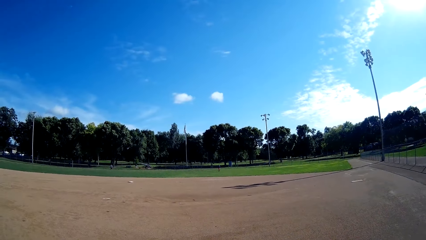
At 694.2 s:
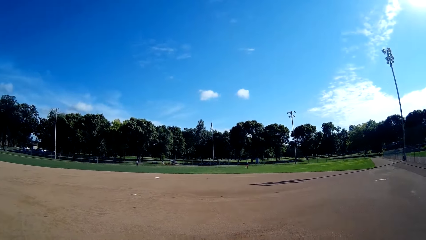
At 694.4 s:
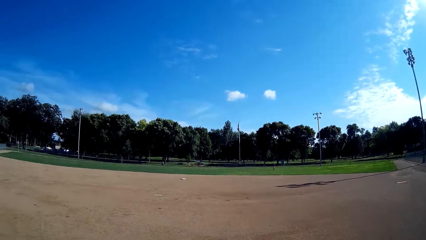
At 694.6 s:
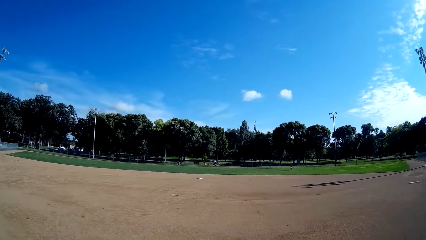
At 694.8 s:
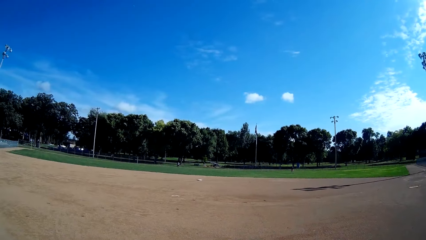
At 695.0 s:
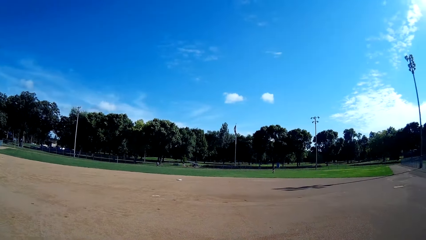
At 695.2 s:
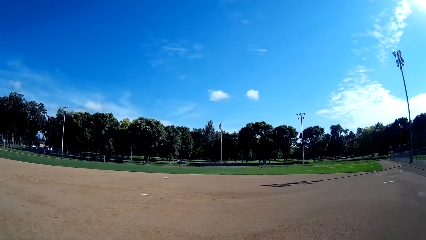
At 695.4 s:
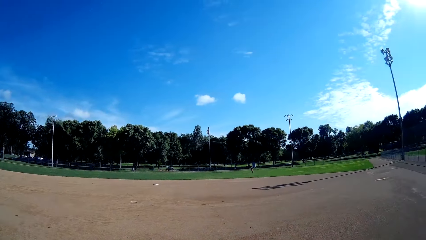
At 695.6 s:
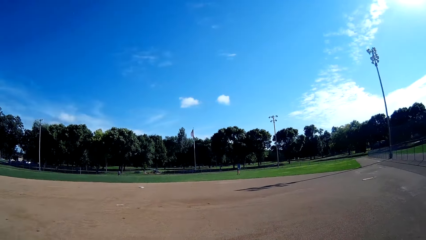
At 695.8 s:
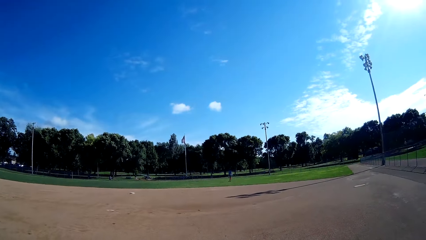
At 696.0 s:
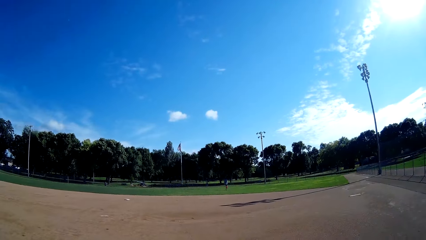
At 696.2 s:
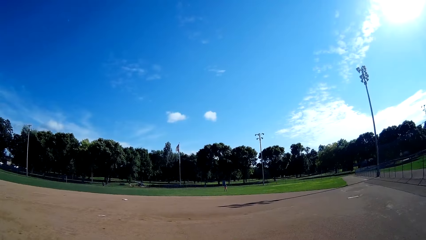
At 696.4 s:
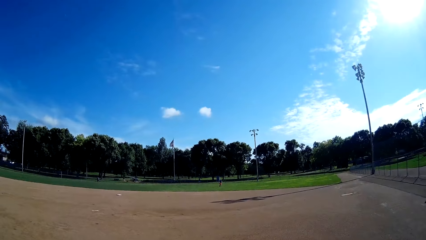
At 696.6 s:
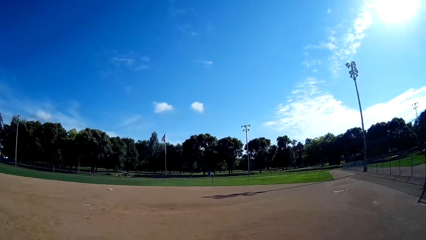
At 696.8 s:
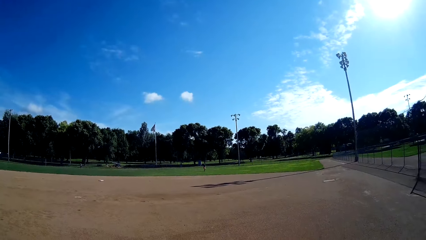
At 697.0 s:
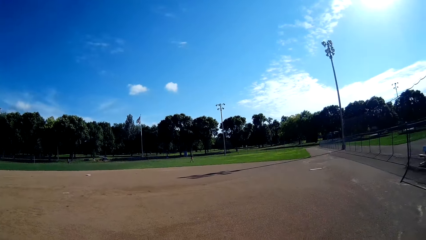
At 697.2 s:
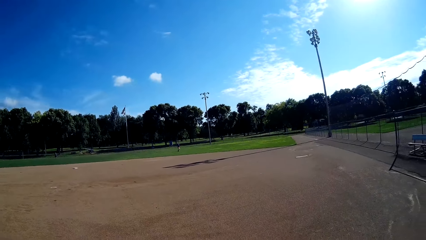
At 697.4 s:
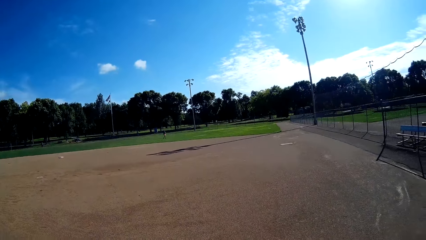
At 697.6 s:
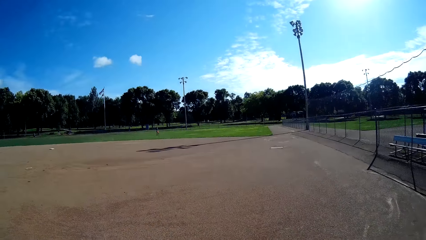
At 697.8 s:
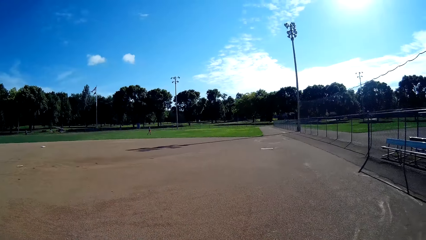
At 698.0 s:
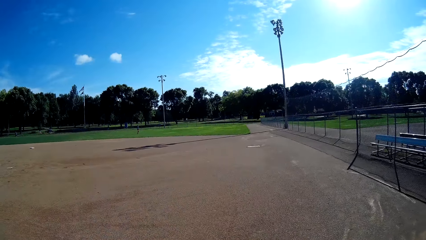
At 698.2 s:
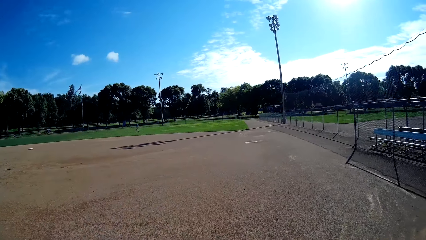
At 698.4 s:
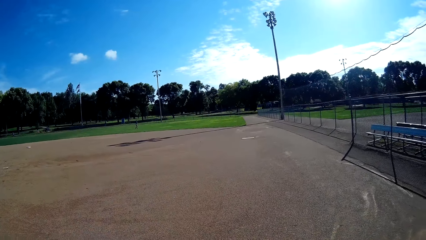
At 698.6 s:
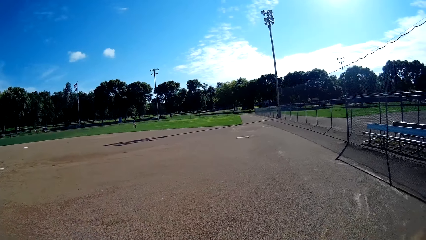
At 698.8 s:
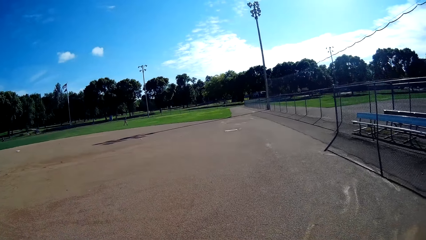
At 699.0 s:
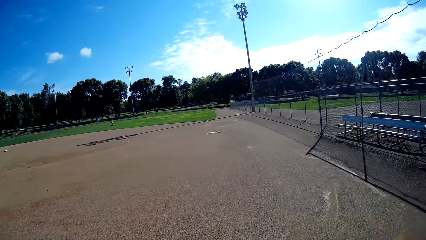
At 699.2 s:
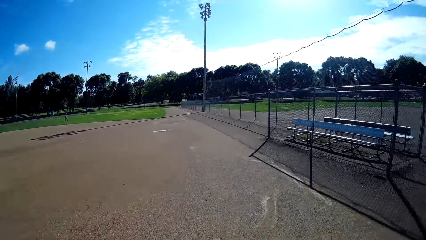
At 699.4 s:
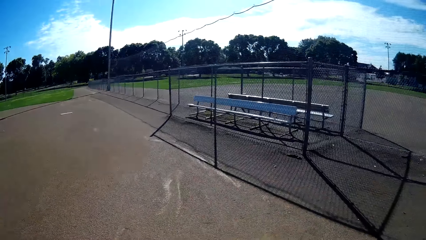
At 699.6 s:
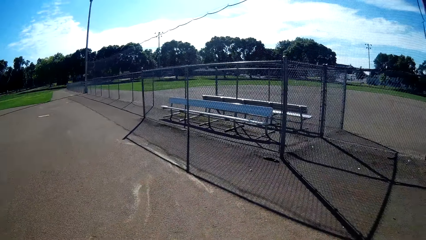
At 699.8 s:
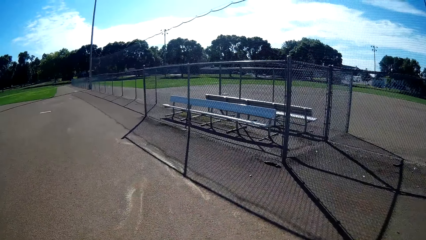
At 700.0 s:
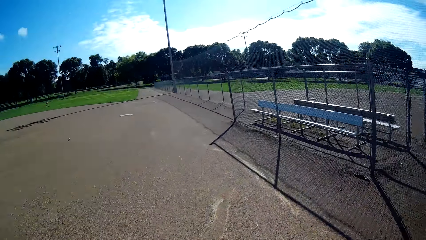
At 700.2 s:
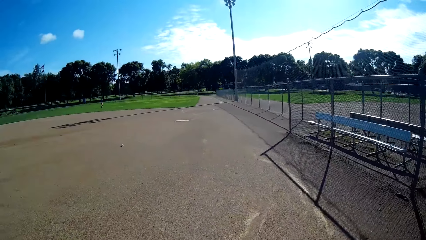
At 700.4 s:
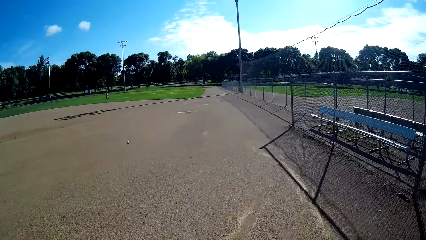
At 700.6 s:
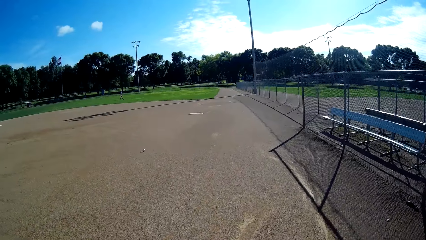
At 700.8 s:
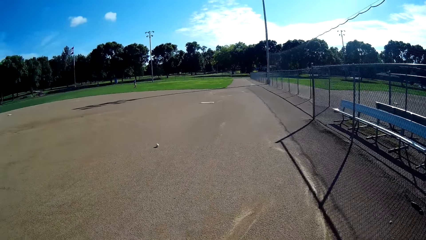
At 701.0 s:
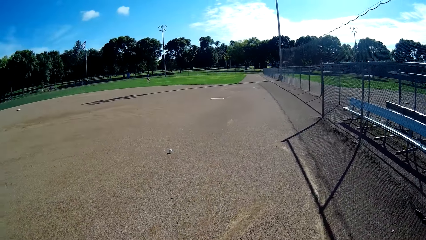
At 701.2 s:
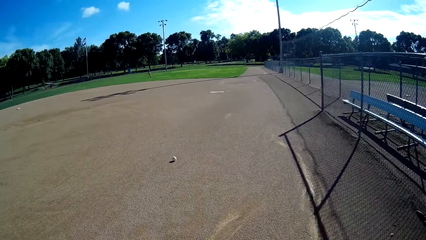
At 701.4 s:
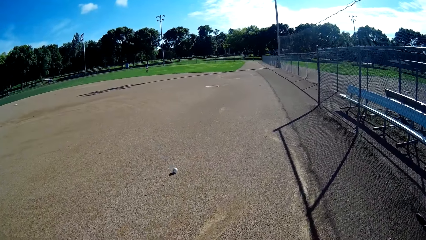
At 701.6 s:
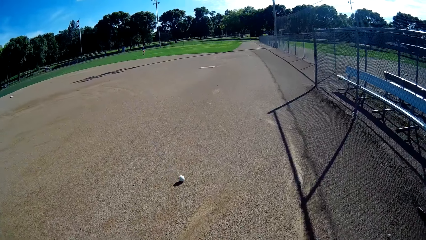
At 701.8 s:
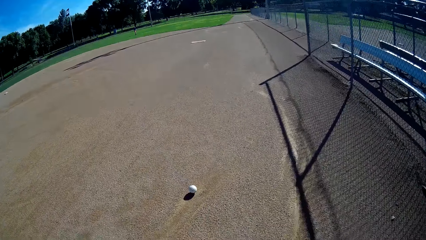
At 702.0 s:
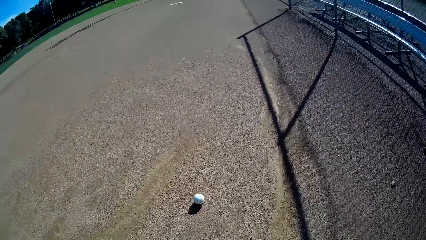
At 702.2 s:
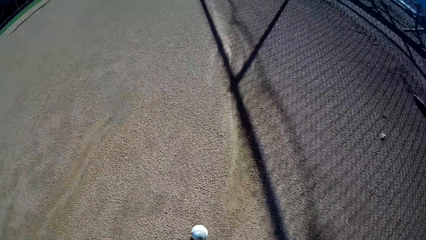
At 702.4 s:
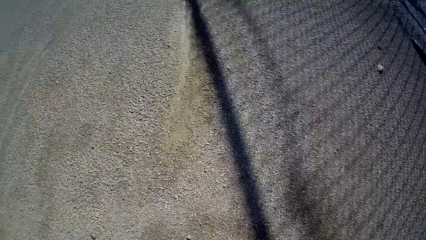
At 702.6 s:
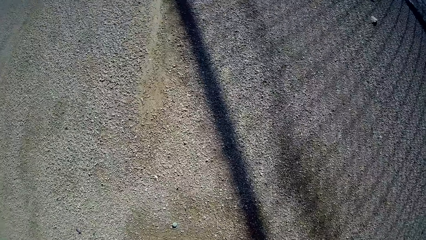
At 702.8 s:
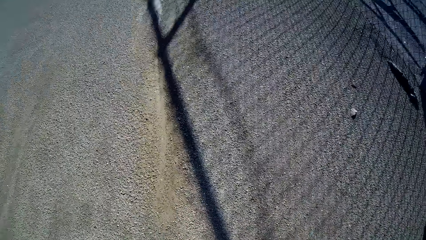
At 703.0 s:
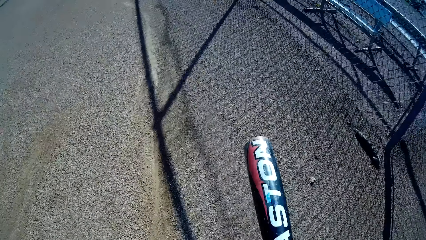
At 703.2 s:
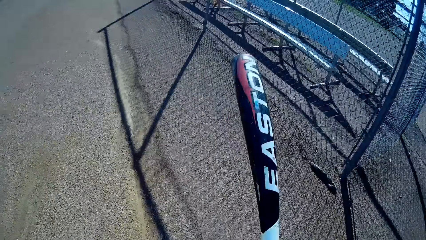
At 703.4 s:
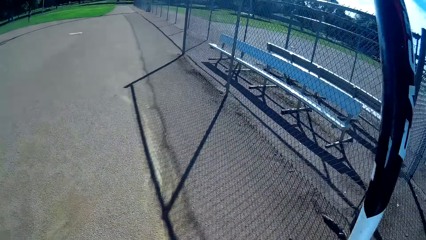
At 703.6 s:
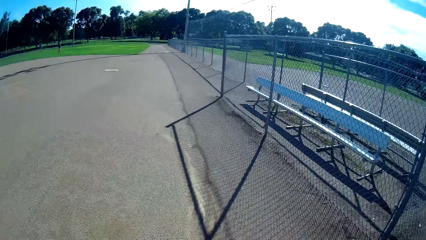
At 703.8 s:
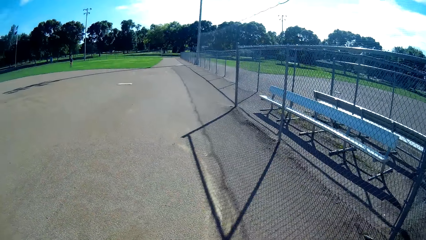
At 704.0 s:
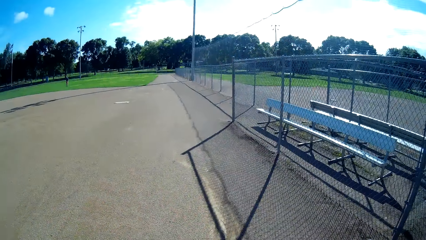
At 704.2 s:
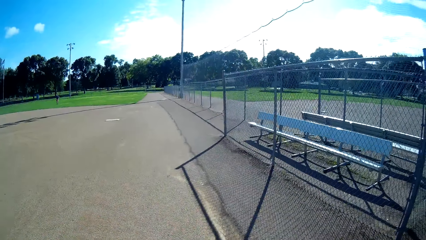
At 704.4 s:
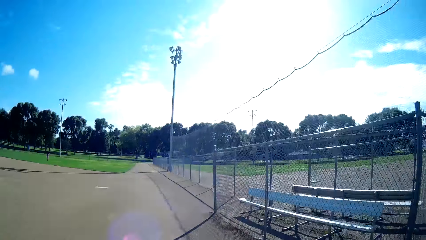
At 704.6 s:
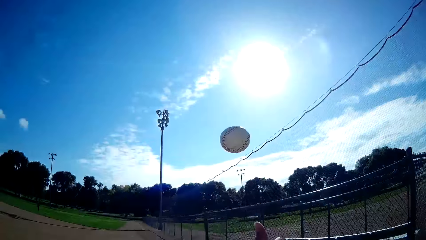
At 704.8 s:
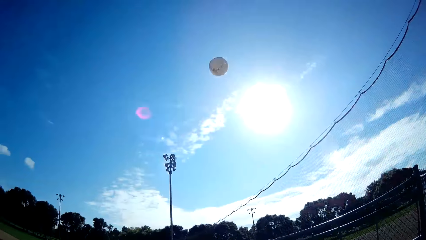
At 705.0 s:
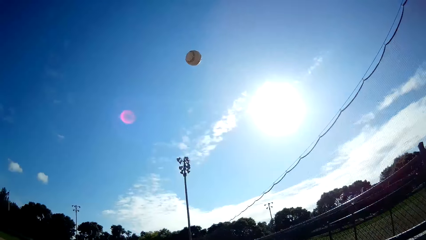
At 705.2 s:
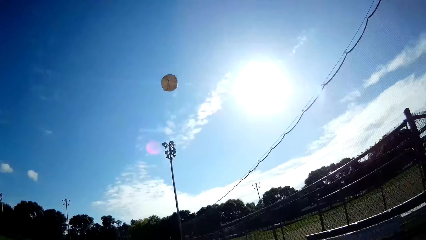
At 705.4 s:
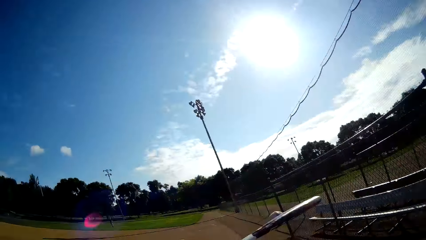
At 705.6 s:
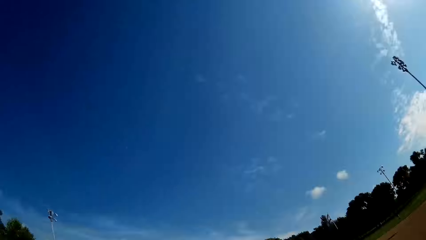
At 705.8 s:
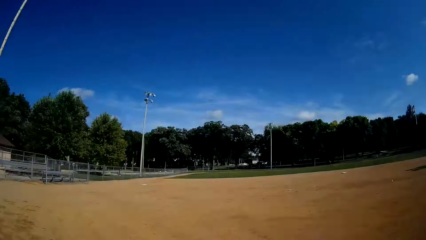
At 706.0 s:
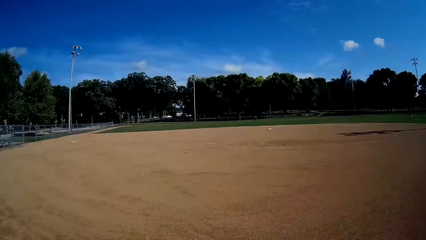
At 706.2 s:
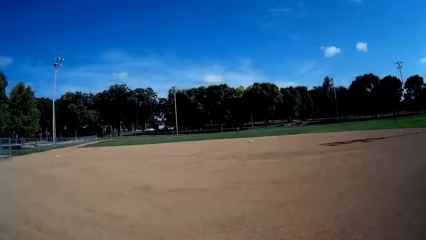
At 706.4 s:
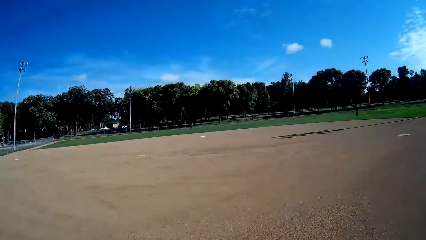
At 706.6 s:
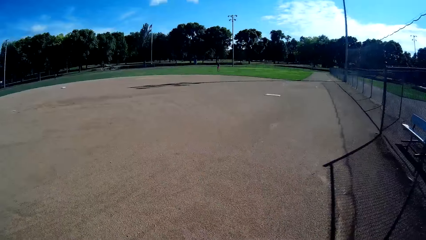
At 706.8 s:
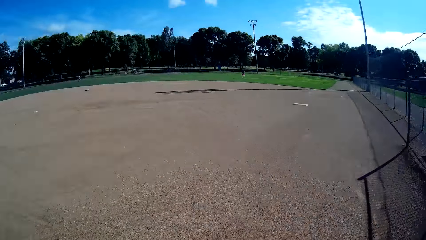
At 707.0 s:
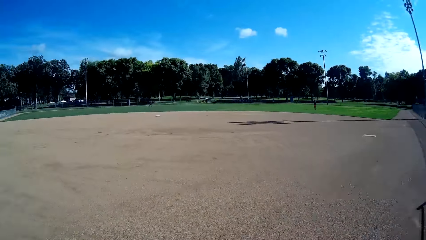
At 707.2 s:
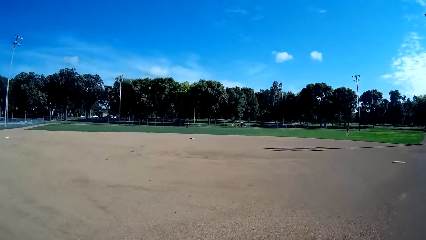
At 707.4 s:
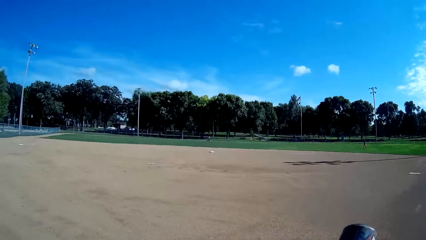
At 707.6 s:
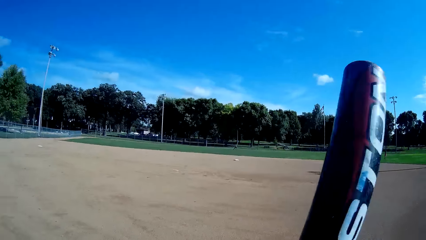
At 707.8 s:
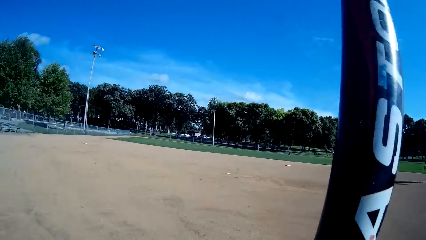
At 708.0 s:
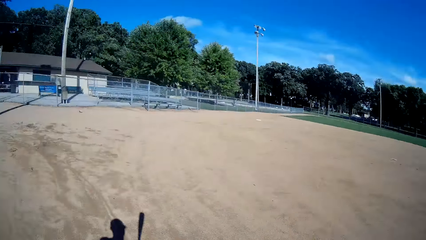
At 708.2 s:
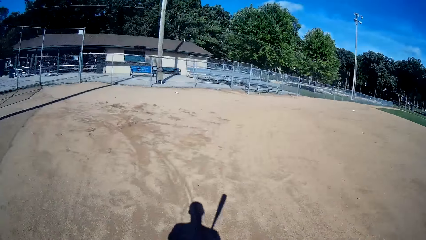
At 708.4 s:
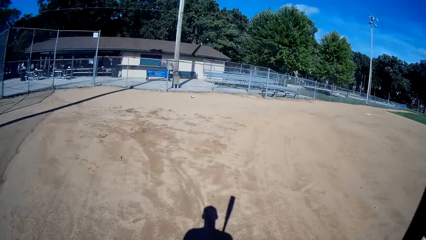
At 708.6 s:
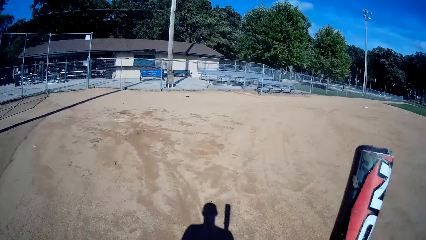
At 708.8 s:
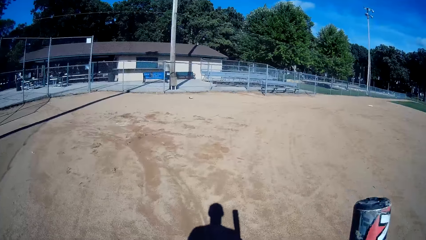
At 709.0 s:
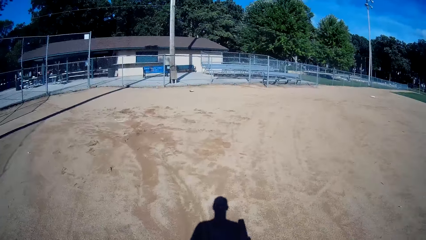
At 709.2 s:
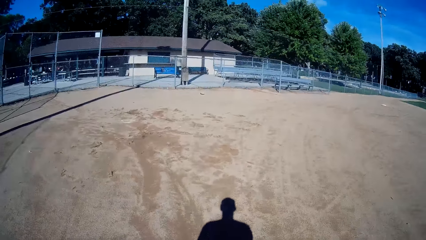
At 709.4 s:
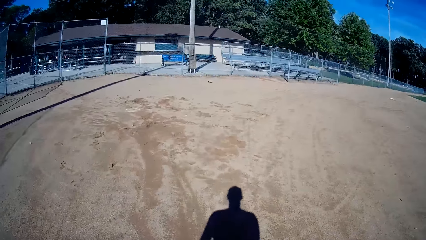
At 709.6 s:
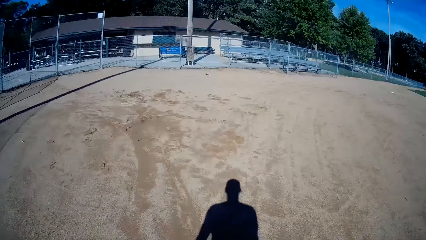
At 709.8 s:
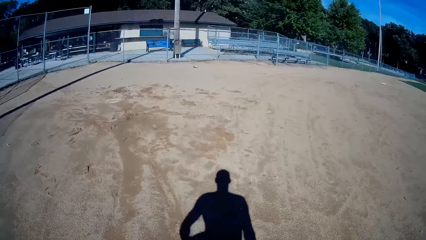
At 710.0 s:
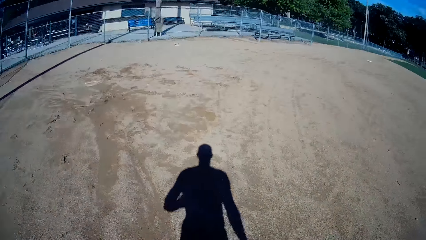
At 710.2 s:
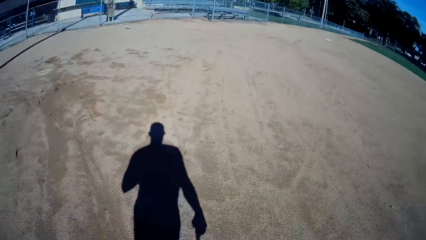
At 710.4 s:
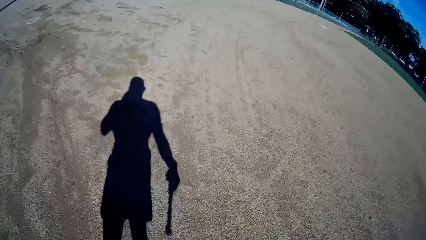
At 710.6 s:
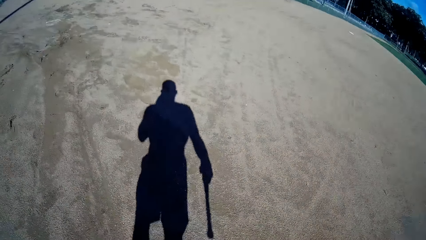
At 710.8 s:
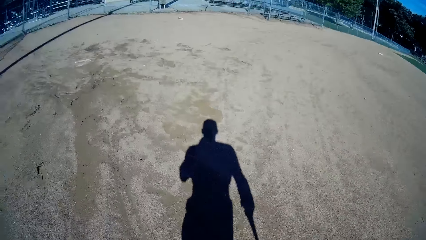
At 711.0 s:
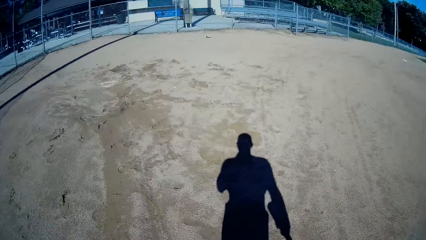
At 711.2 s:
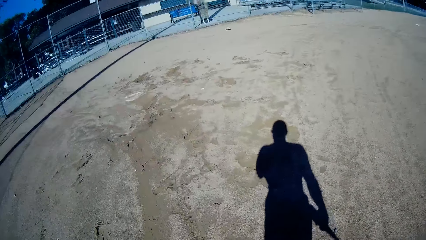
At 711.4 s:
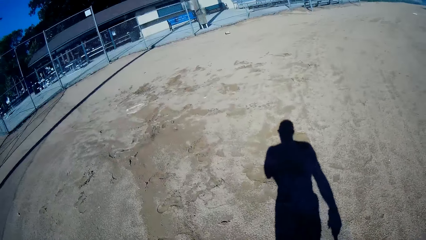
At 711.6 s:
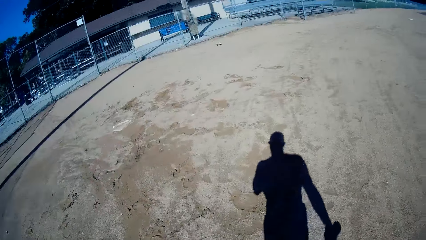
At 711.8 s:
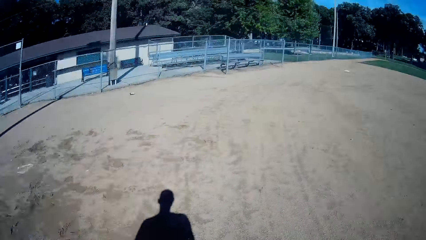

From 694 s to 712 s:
The camera wearer walks around the pitch to the right. A man hits the cricket ball. The camera wearer picks up the baseball from the ground and plays baseball in the pitch to the man. They stare around the pitch and walk around the pitch to the left.
